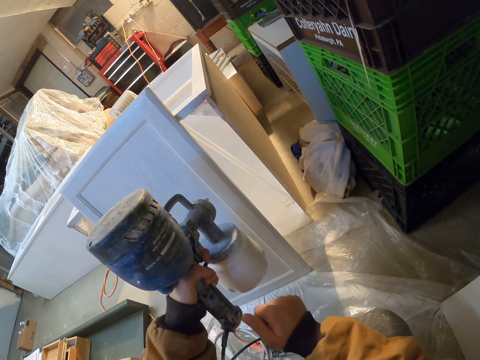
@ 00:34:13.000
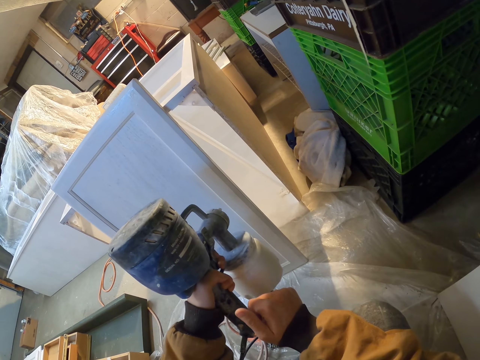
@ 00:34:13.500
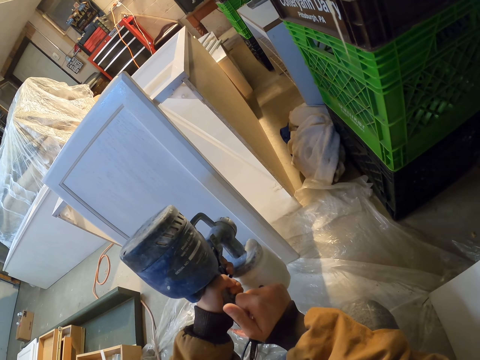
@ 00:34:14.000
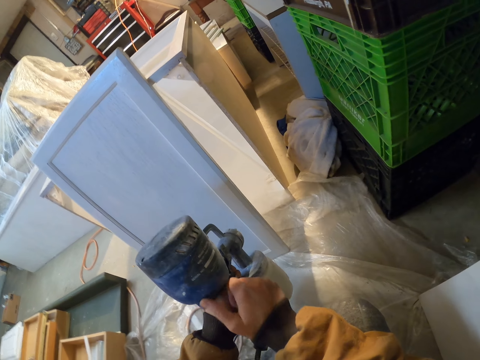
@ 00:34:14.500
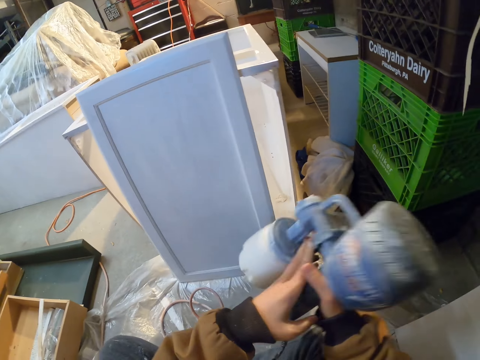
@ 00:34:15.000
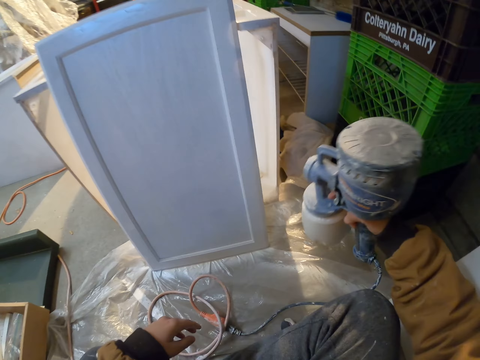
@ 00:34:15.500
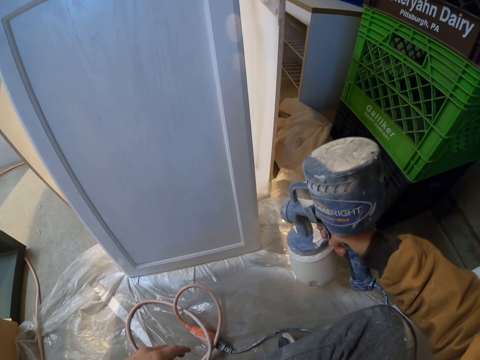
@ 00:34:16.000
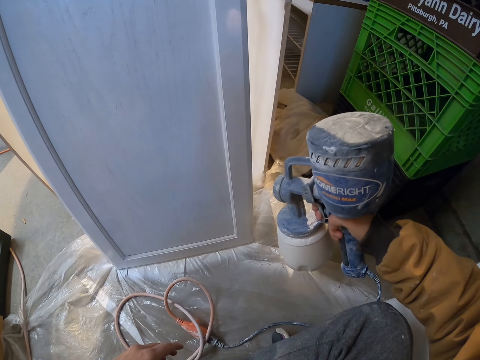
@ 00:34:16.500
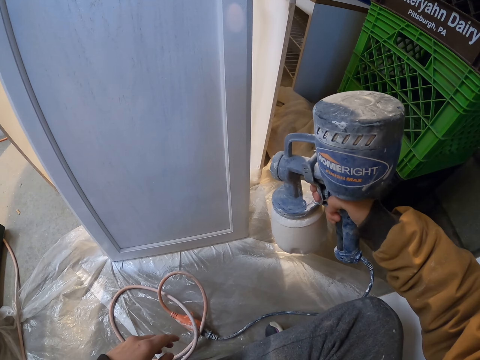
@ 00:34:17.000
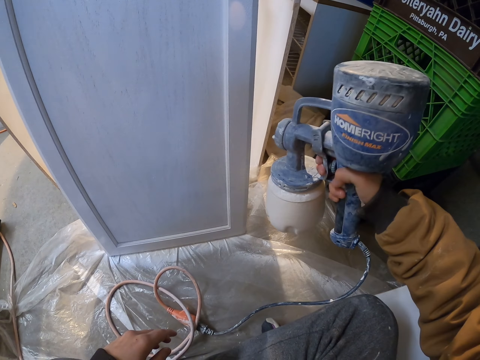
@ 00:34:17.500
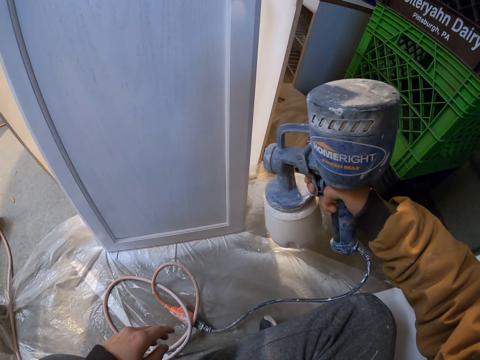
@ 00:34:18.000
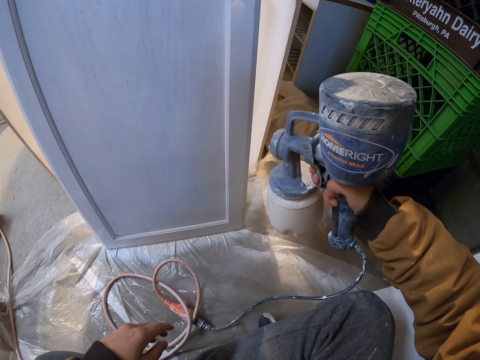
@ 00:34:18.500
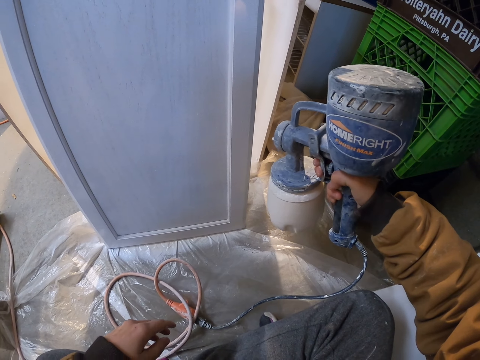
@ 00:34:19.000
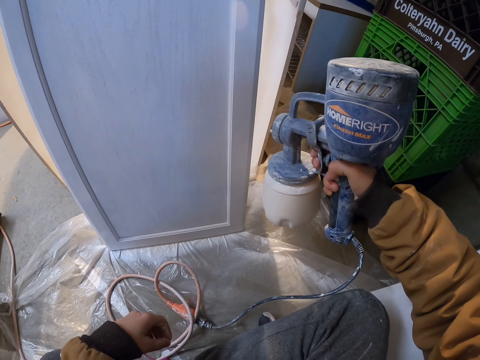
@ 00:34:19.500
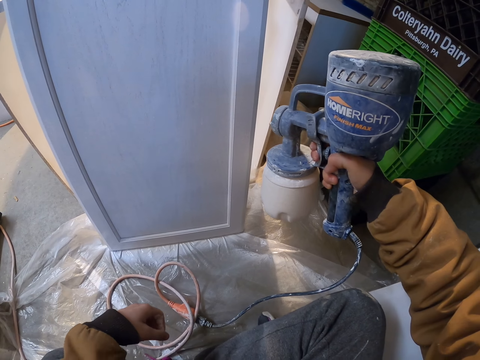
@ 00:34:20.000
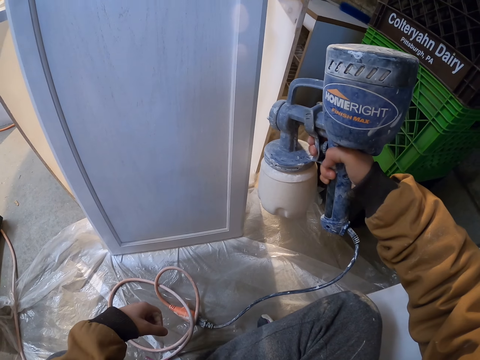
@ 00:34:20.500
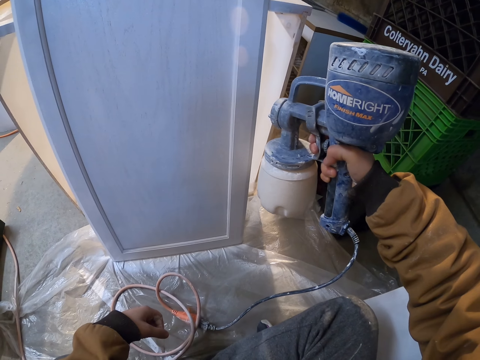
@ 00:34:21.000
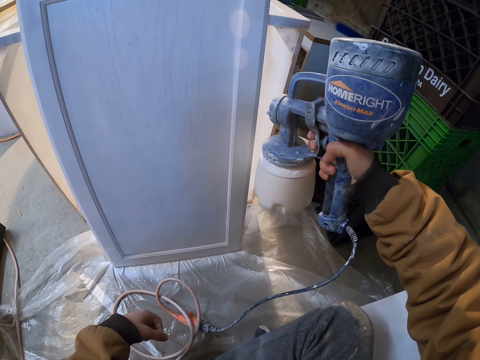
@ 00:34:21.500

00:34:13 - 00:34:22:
The camera wearer exchanges the paint sprayer to his right hand. He sprays the board.

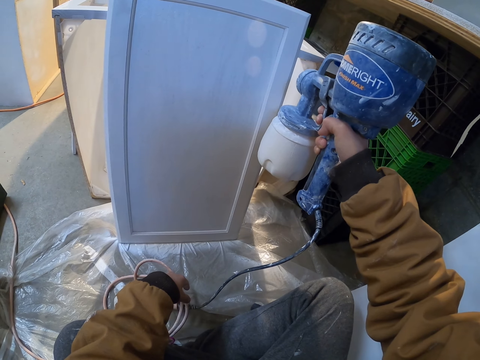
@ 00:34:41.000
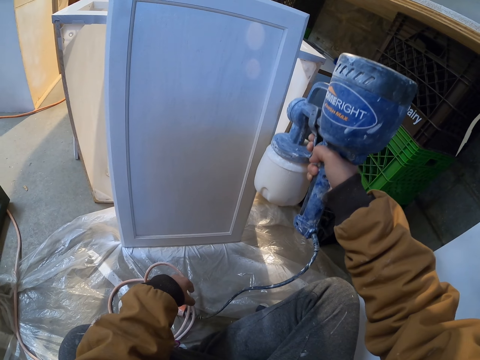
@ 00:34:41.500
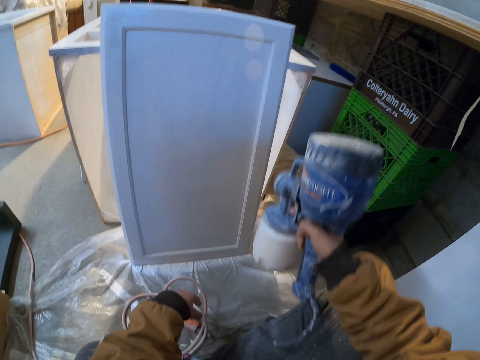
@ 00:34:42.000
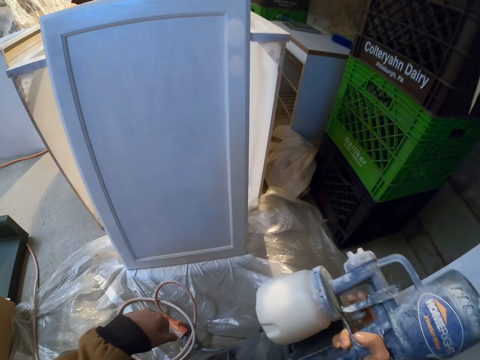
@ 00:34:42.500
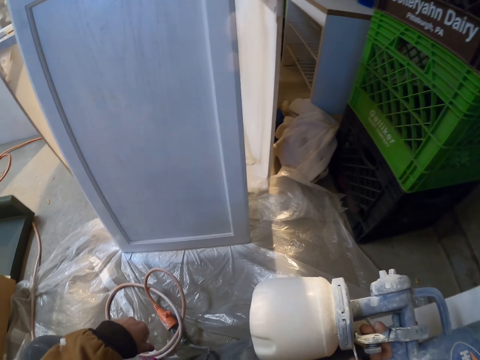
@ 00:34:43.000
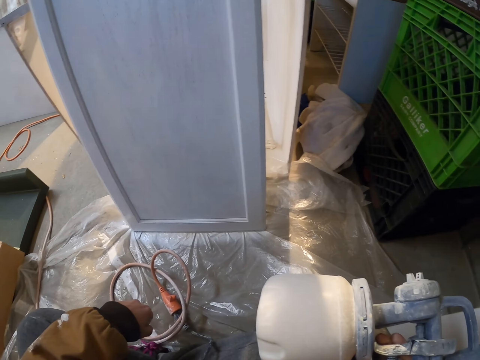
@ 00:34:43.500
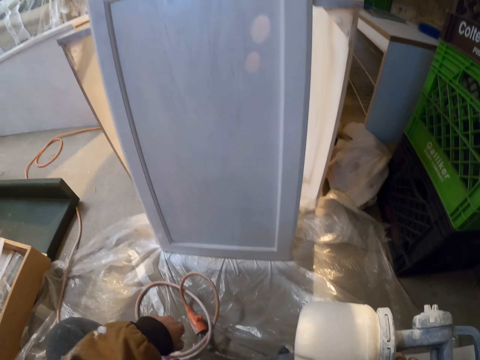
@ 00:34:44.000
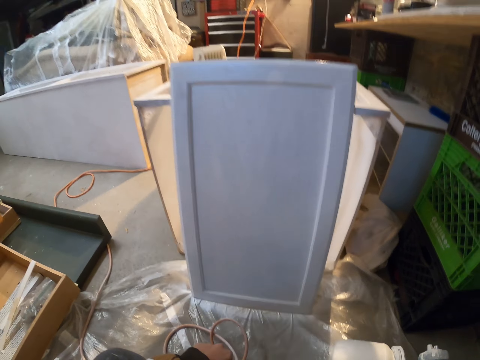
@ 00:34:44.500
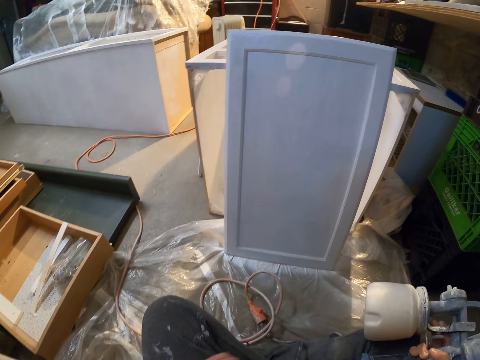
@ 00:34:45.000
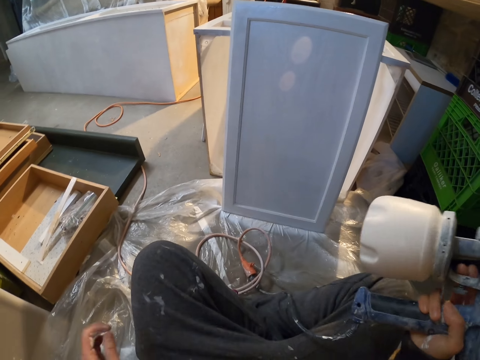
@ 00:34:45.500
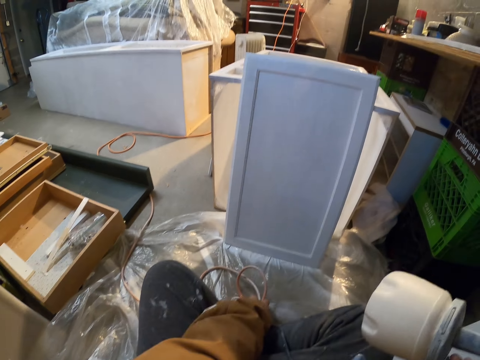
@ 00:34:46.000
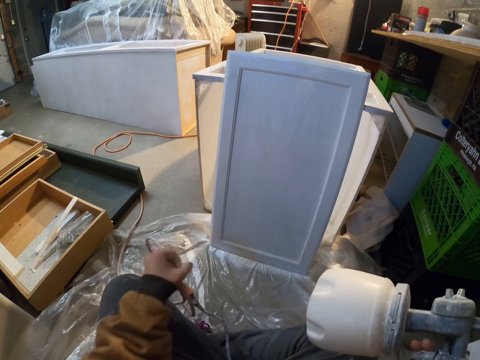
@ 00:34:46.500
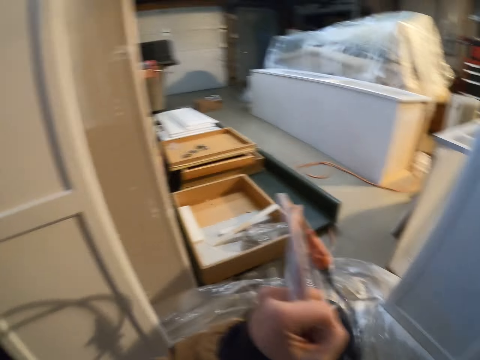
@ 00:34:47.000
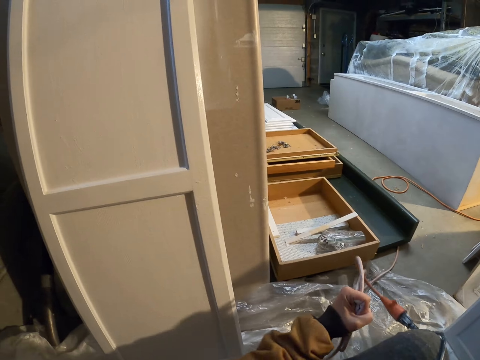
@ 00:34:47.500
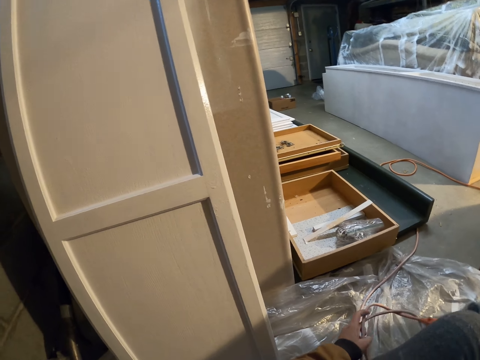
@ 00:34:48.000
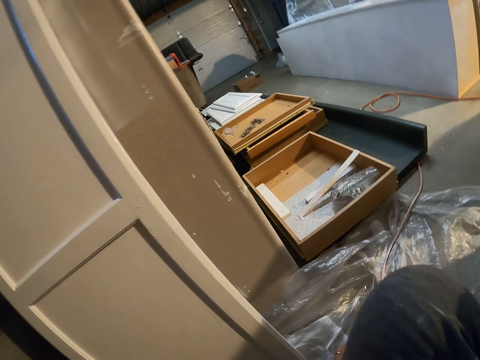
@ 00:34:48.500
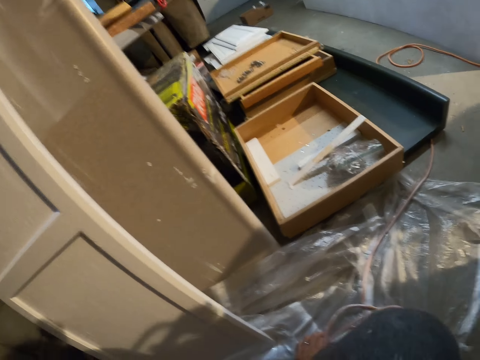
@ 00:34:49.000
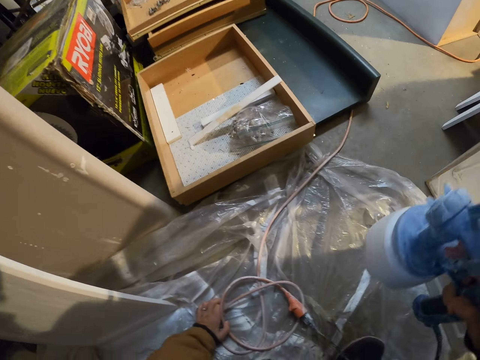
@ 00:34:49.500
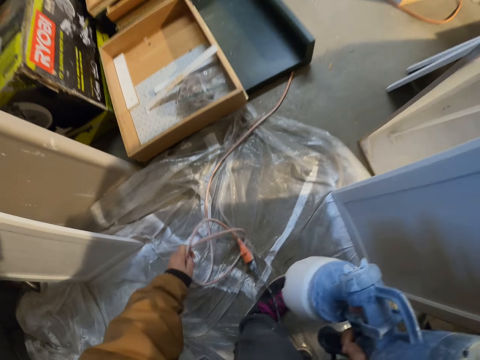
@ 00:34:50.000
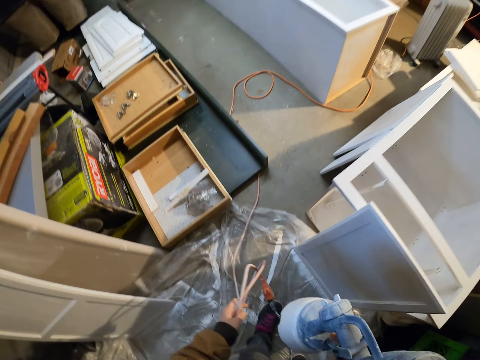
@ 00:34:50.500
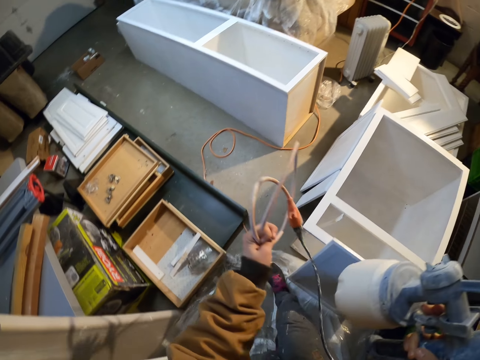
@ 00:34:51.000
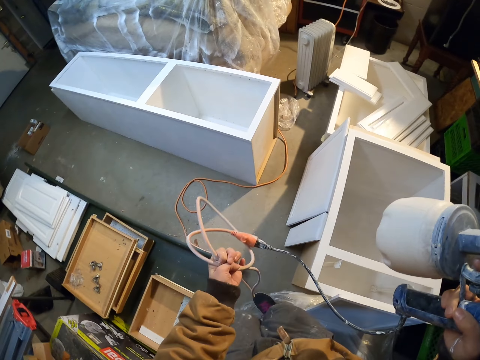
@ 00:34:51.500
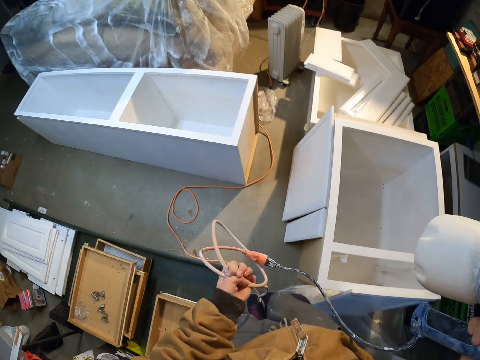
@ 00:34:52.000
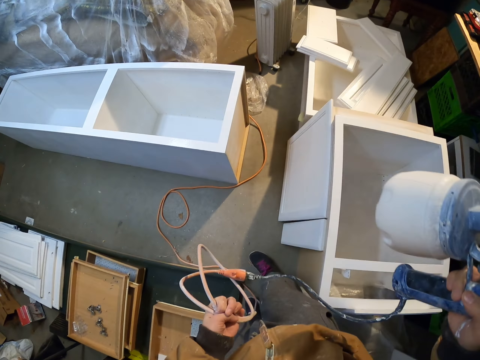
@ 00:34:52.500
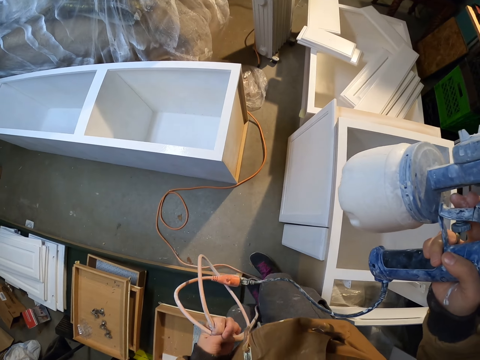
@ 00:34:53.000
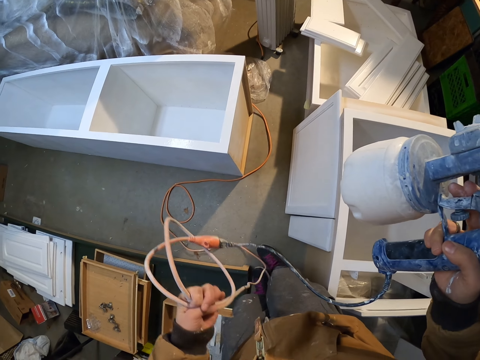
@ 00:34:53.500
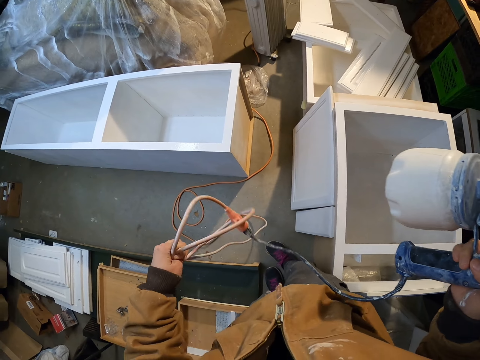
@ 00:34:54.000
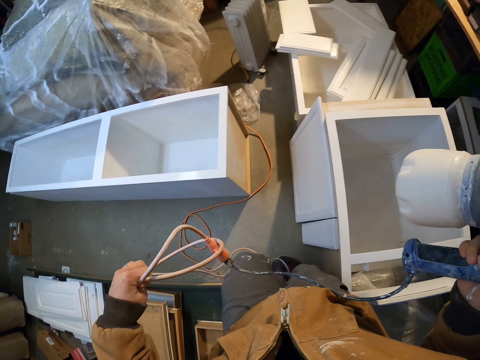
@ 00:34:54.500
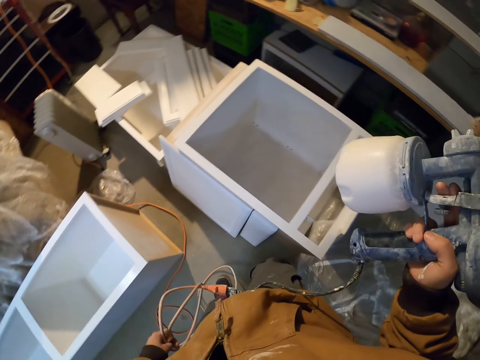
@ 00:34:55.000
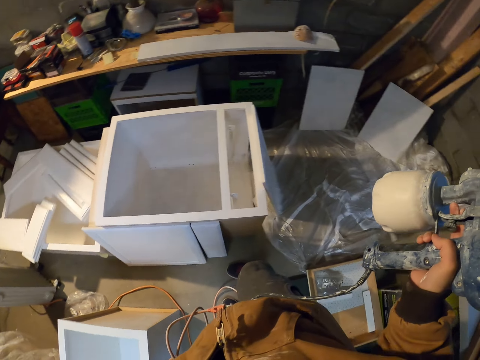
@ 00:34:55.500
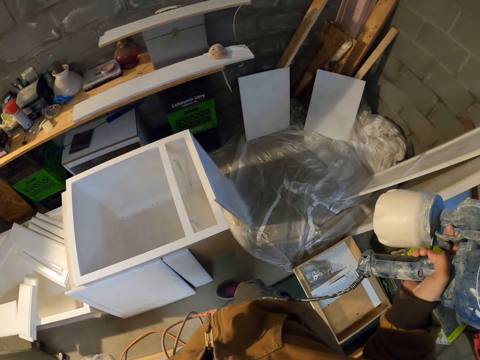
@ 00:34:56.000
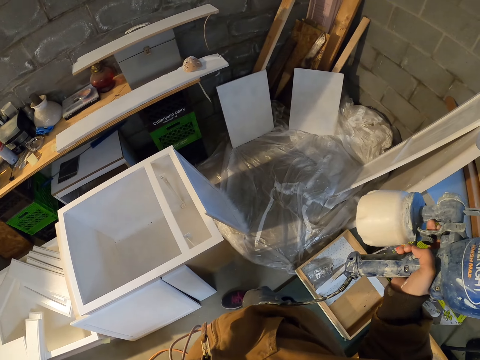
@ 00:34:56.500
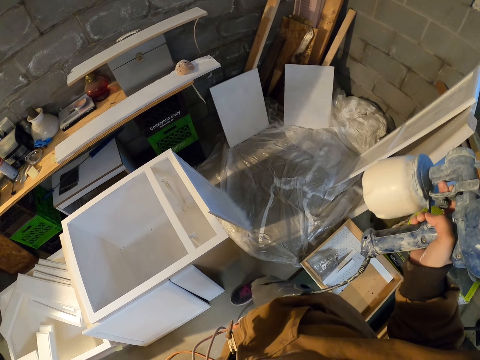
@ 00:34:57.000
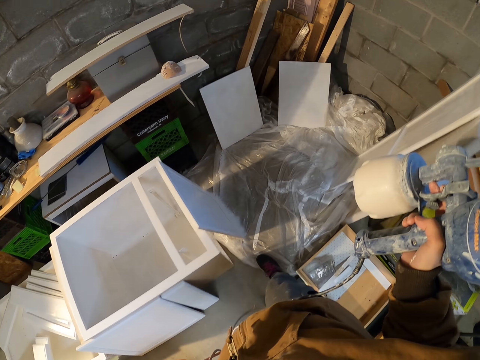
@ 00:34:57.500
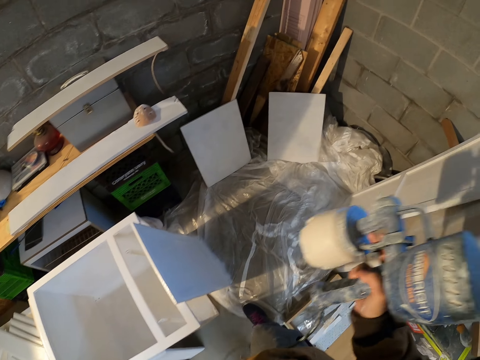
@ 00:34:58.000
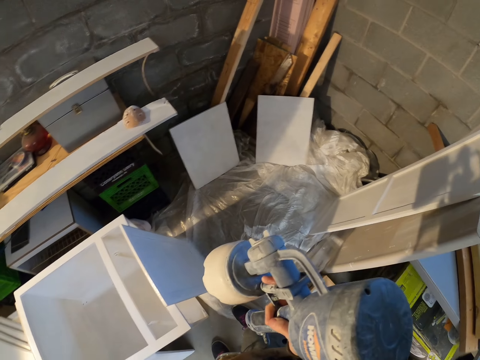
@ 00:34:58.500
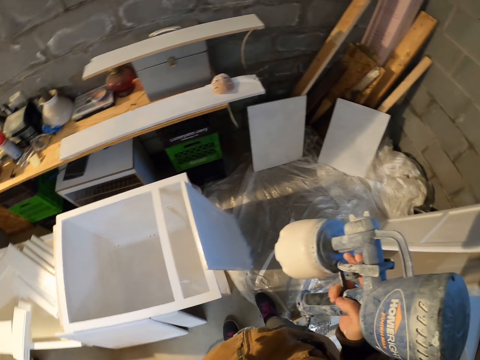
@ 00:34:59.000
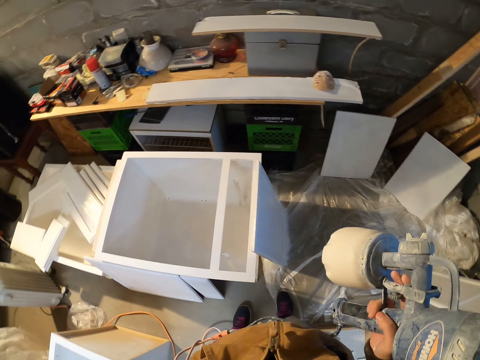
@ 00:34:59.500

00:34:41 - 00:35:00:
The camera wearer examines the board. They lift the tube and adjust the cable of the paint sprayer. They walk around the structure. They look around.
